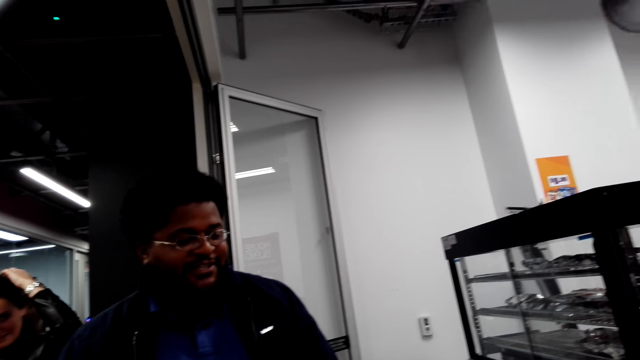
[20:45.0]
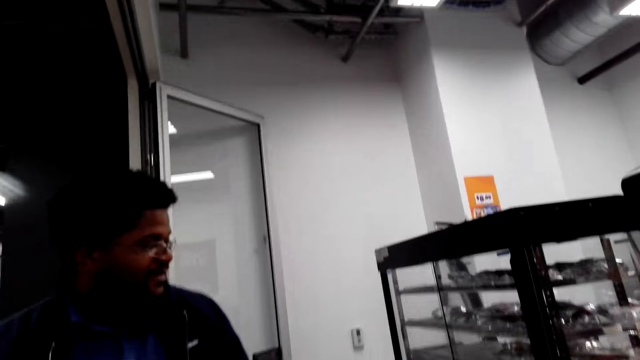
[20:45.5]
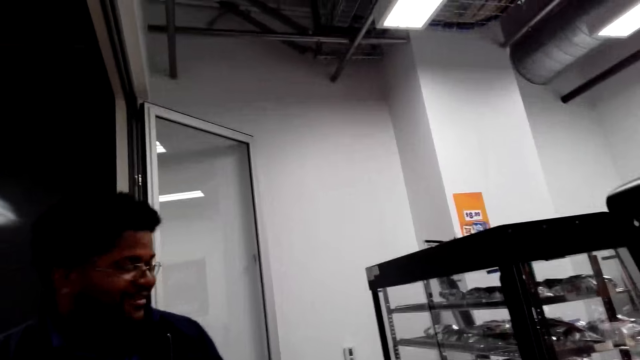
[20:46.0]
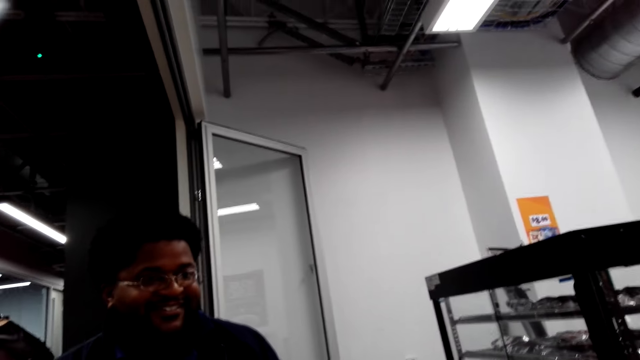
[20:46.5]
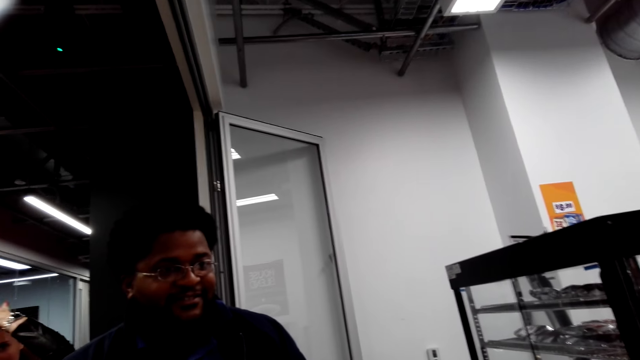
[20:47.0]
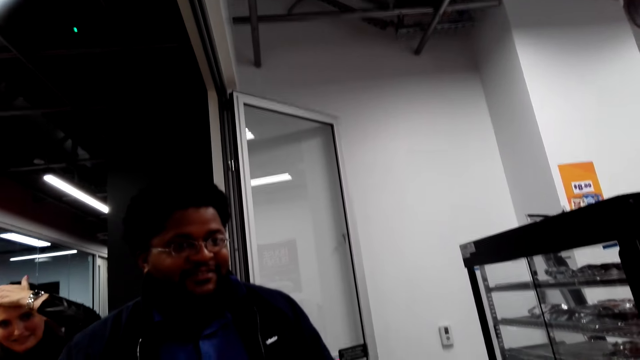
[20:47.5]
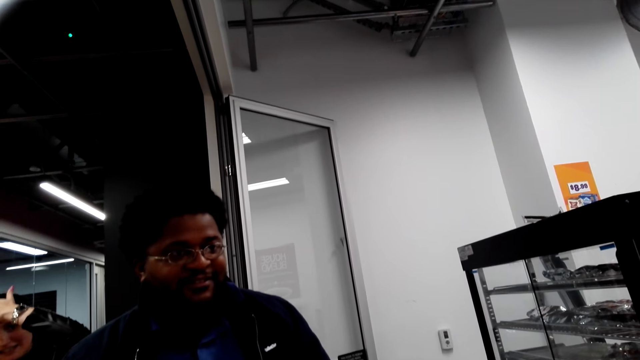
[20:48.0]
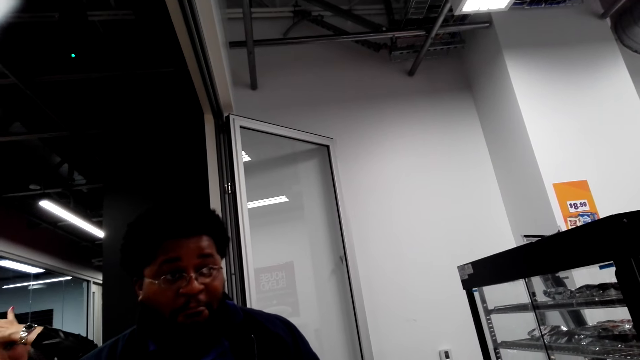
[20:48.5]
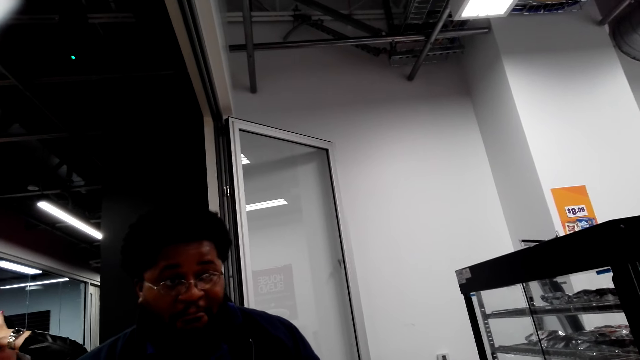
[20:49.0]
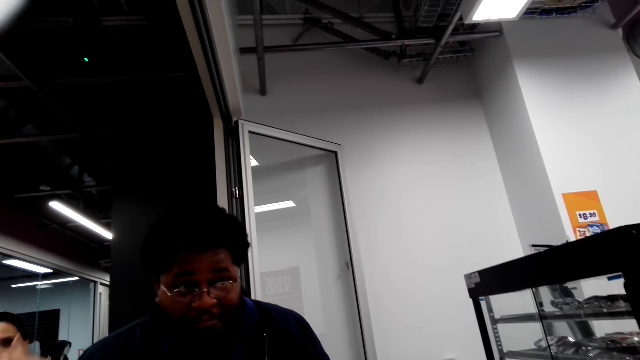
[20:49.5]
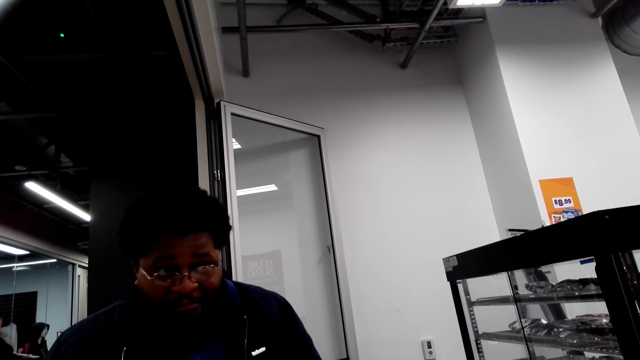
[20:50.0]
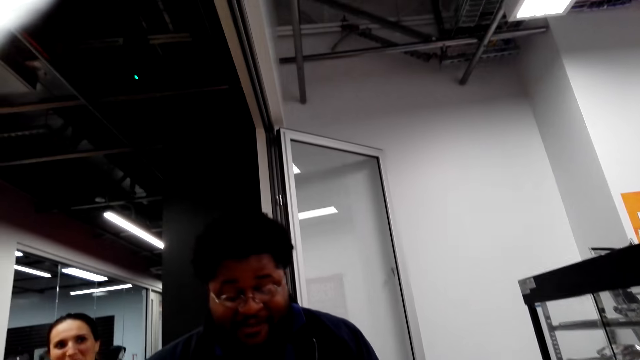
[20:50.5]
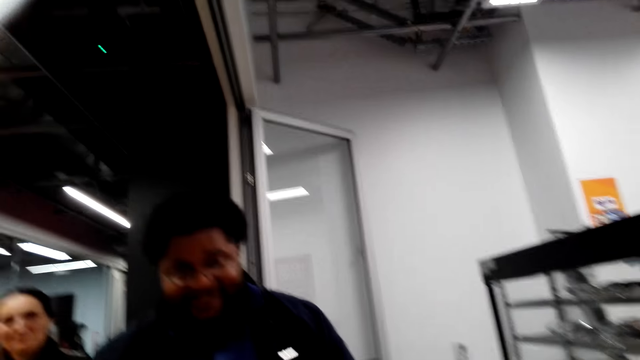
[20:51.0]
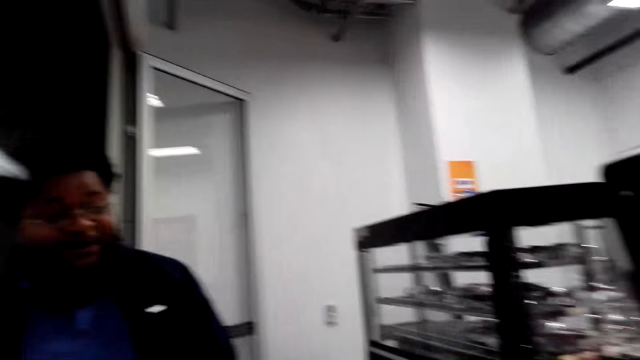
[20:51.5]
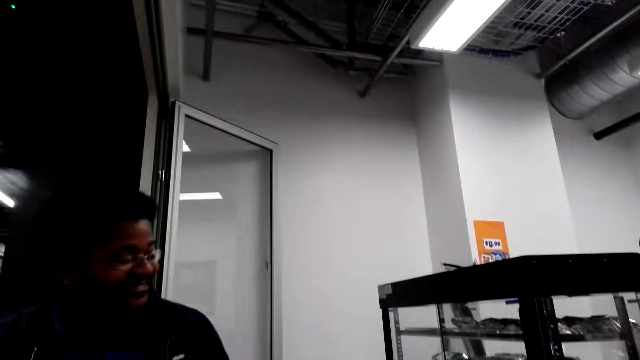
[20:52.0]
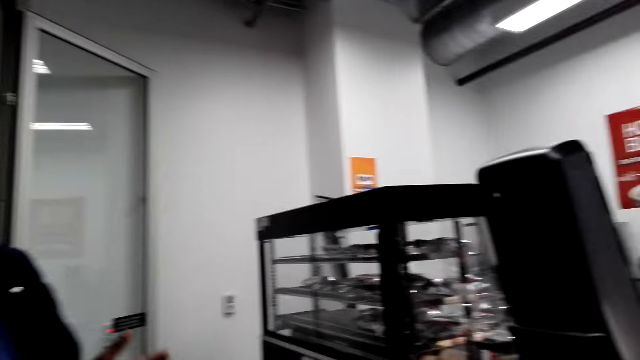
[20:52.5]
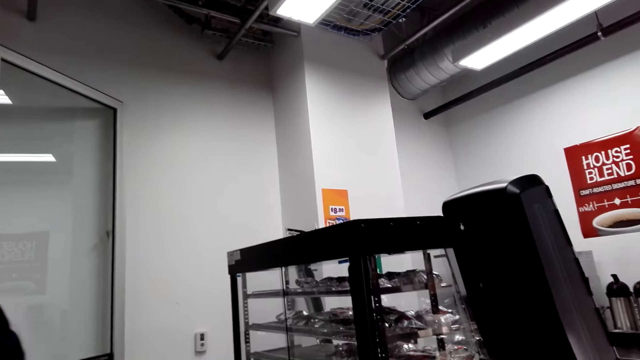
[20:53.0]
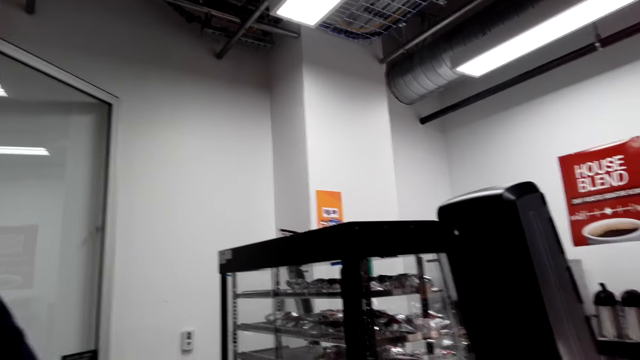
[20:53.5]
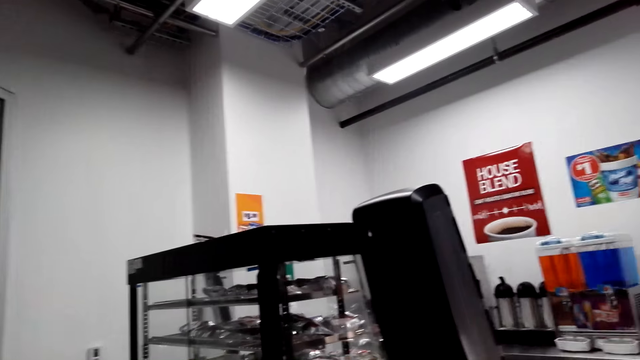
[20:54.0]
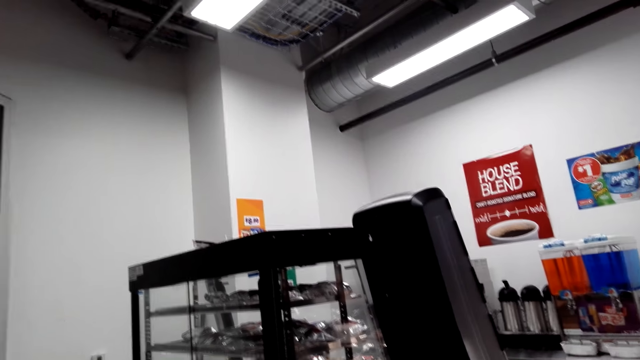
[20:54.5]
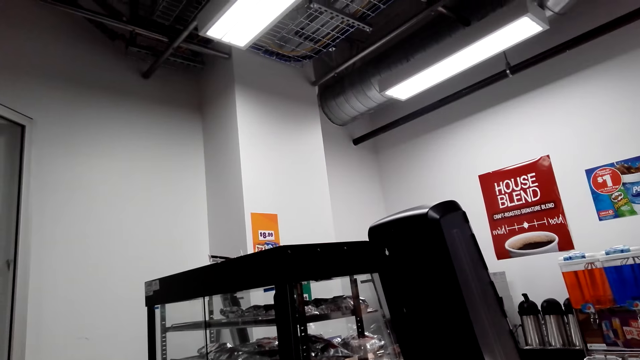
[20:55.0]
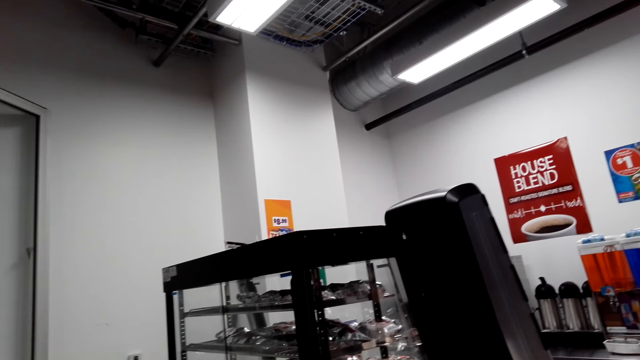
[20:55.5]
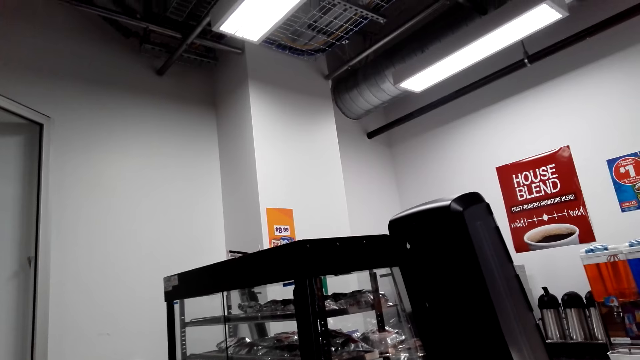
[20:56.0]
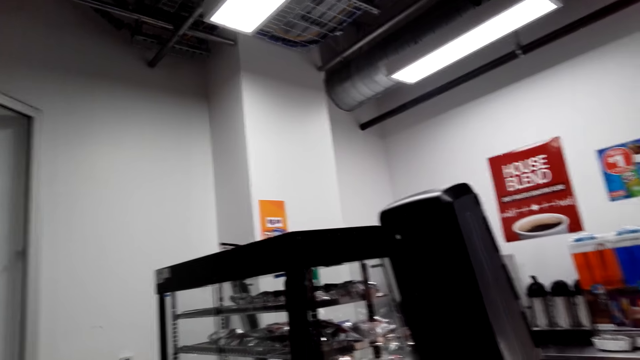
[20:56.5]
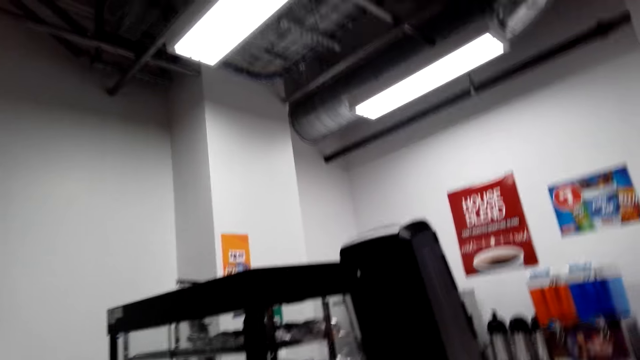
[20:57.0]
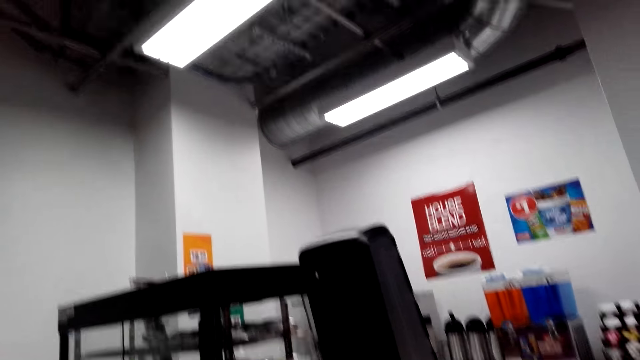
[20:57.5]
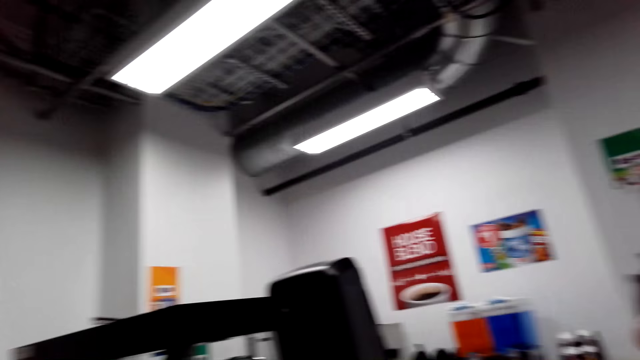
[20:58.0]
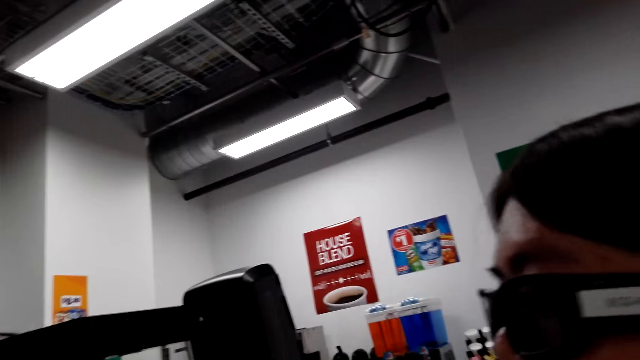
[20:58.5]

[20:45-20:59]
A woman makes her hair. The camera wearer looks around the cashier desk. They talk to a man.

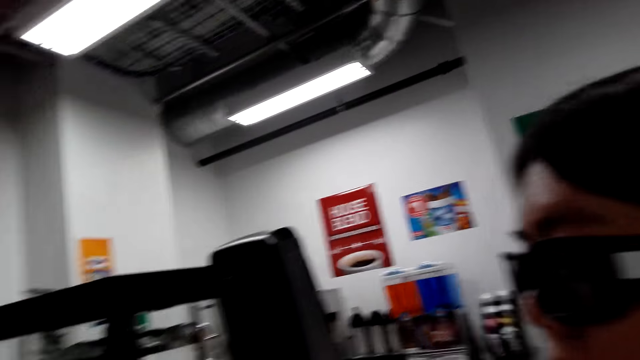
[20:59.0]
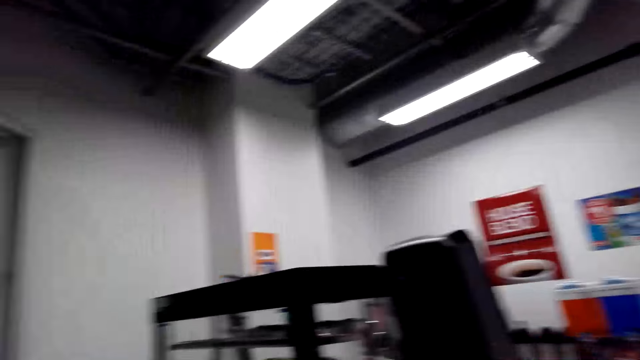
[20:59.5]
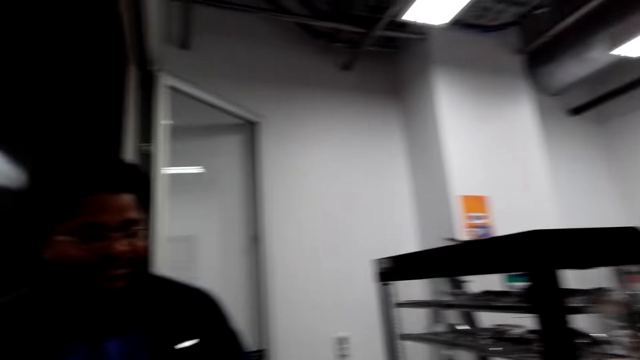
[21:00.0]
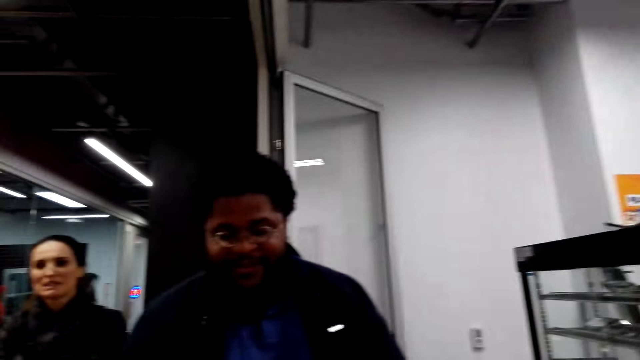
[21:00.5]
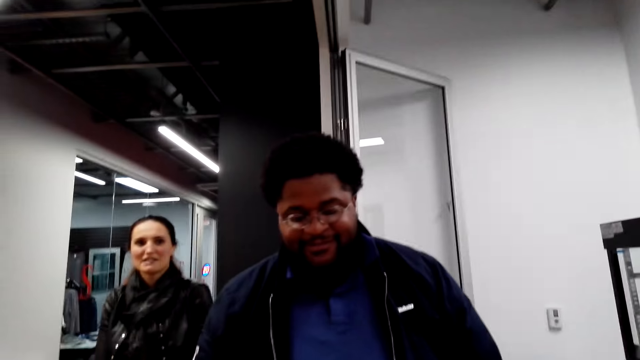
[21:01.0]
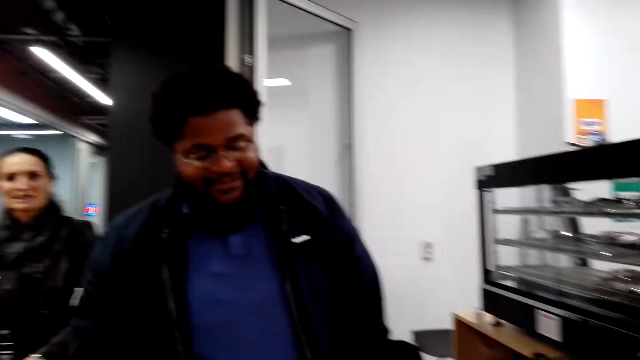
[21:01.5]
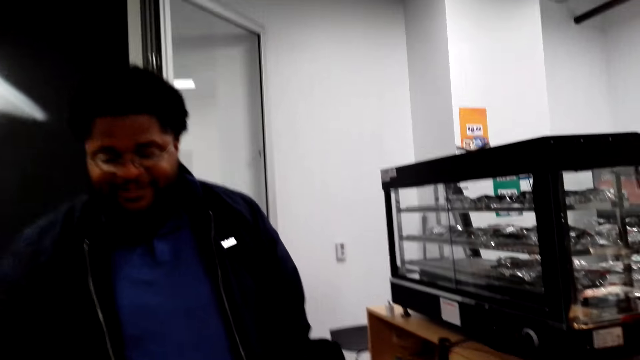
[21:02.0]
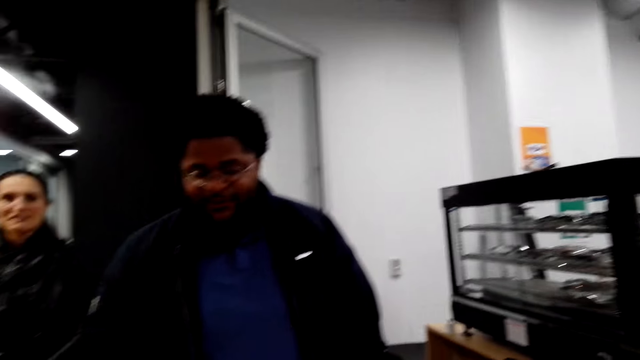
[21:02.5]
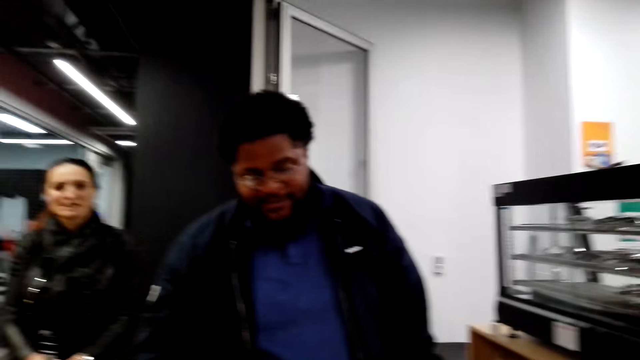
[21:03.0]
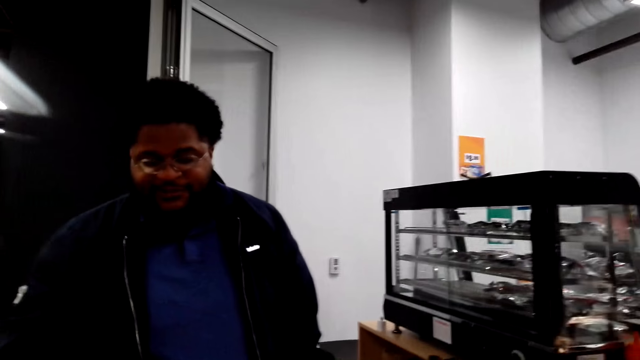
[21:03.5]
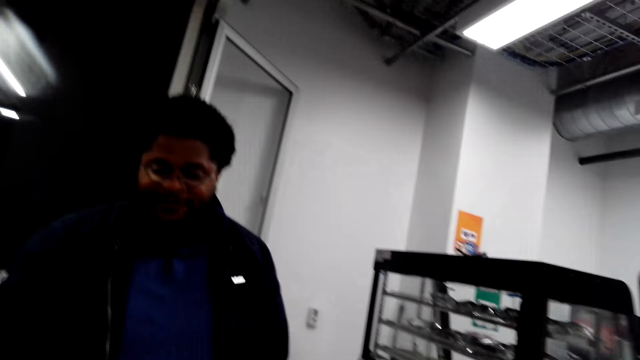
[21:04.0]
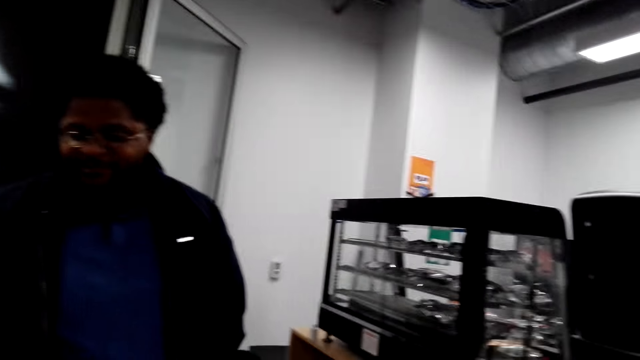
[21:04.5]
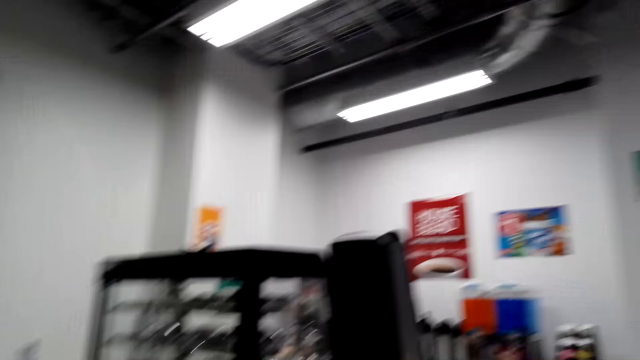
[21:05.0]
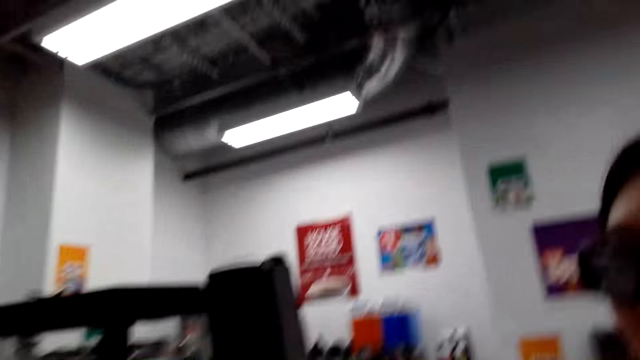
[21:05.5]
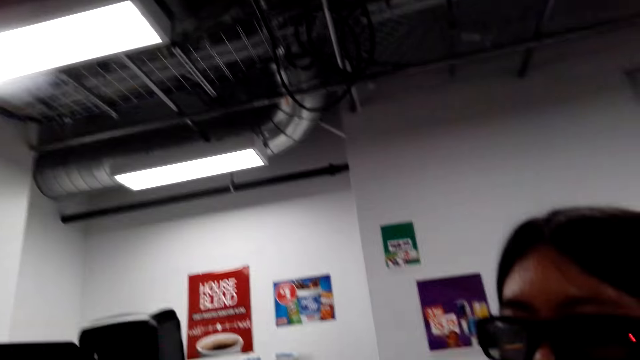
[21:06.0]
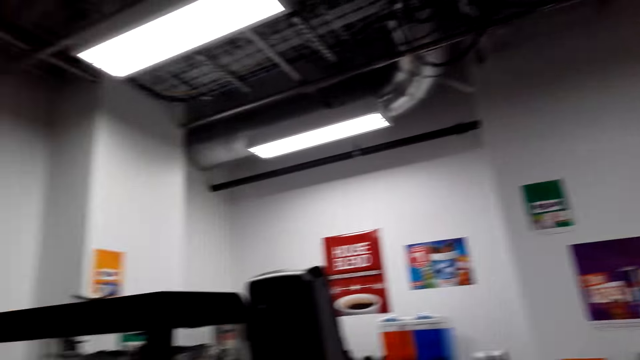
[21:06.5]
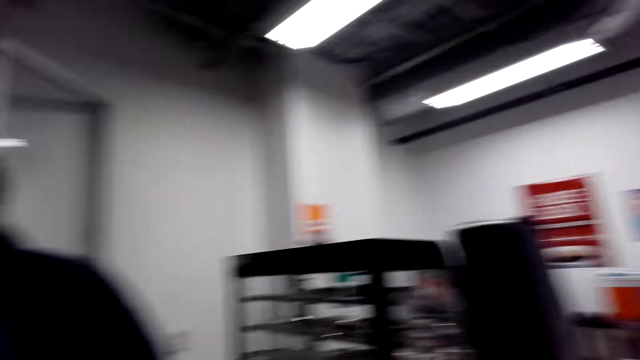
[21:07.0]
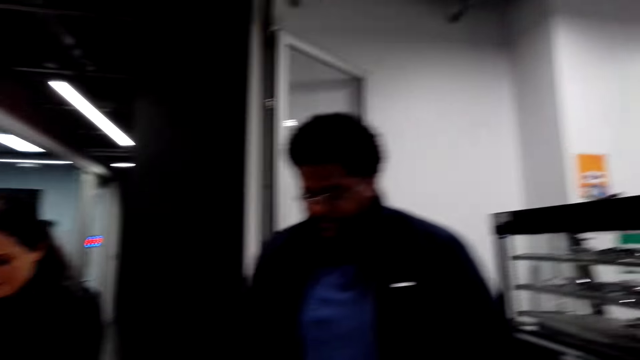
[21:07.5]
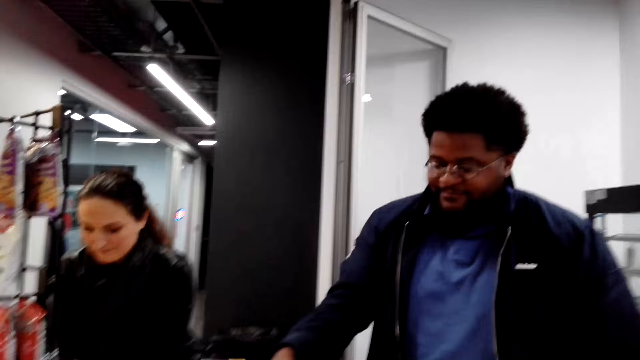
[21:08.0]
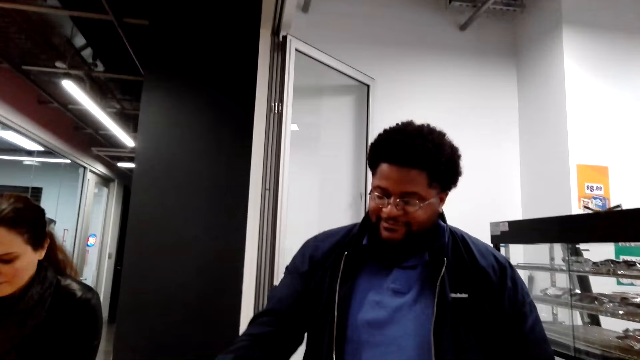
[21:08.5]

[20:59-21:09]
The camera wearer talks to a woman. They talk to a man, the cashier. They talk to the woman.
